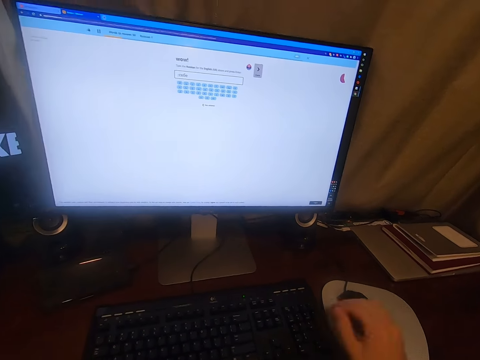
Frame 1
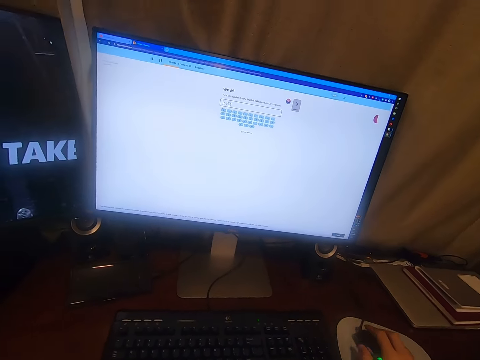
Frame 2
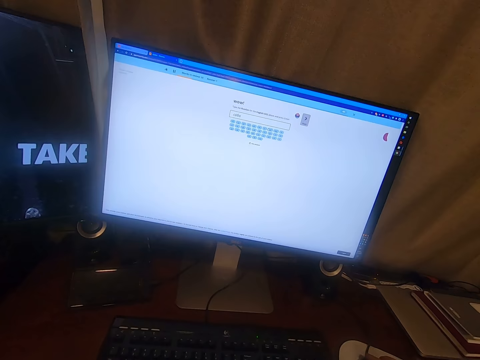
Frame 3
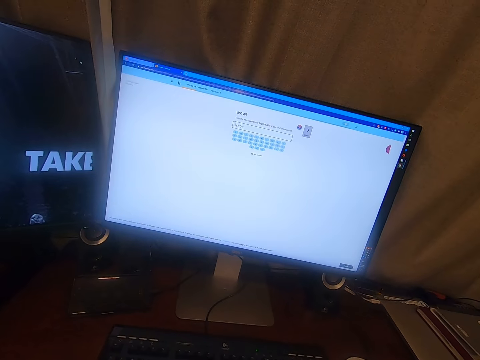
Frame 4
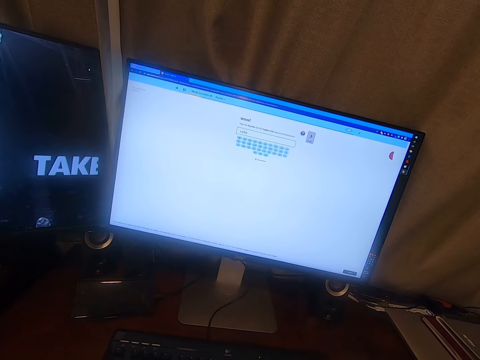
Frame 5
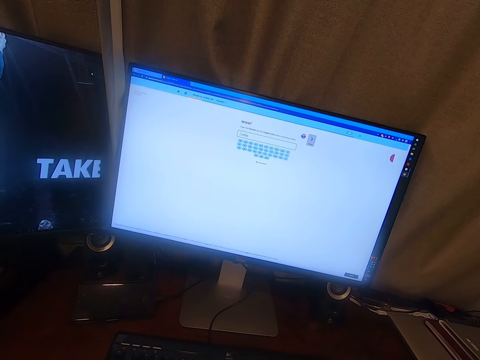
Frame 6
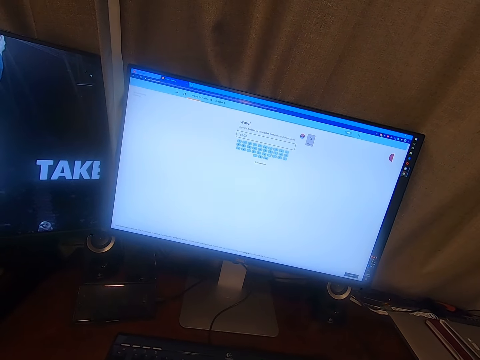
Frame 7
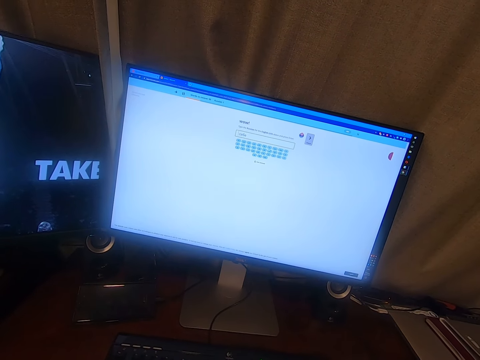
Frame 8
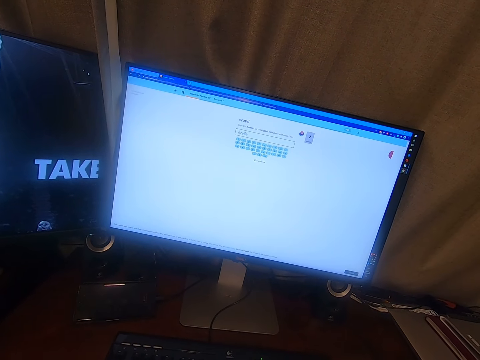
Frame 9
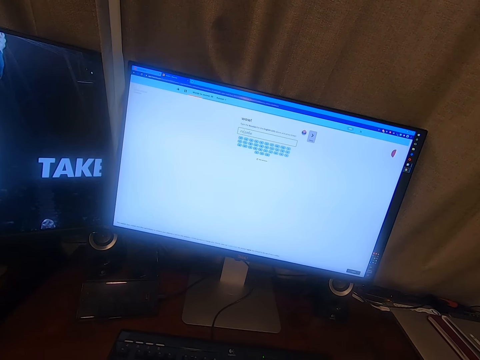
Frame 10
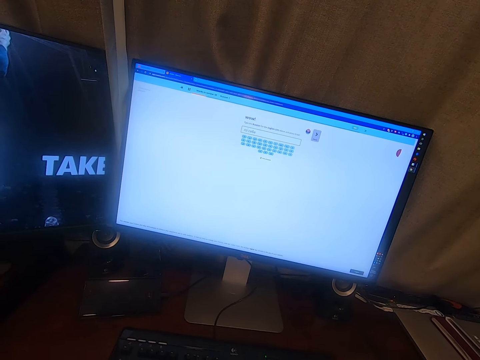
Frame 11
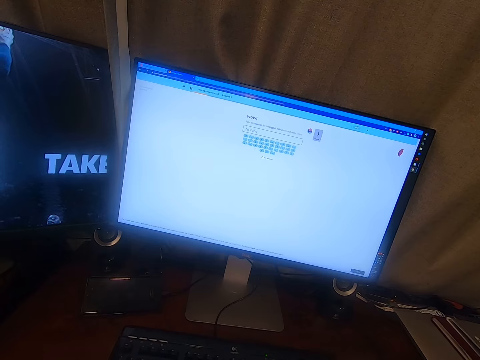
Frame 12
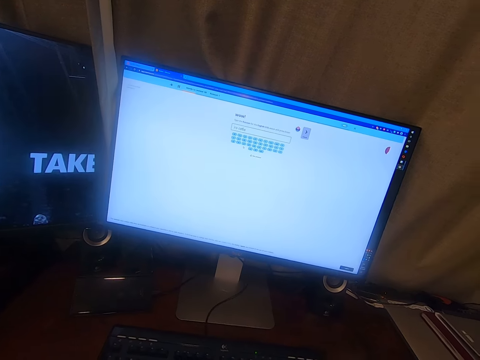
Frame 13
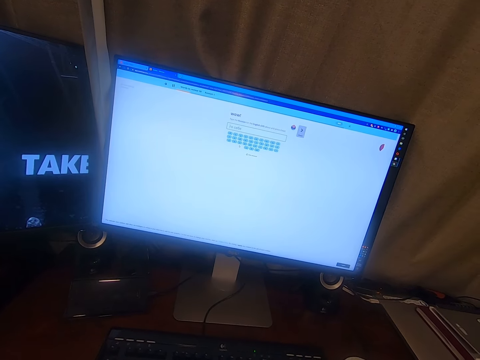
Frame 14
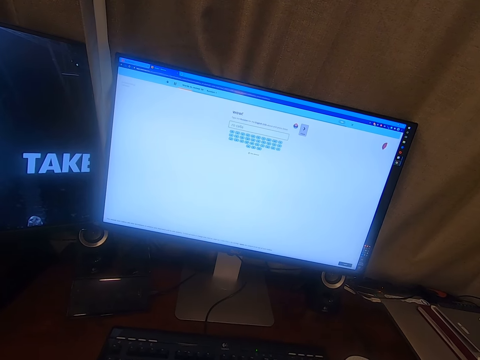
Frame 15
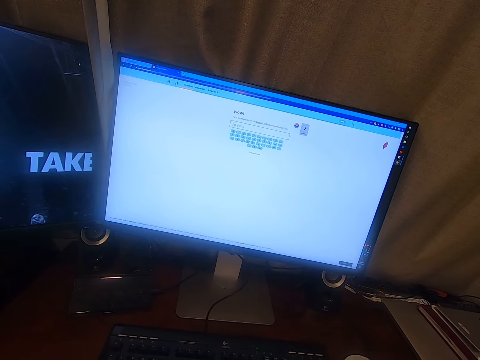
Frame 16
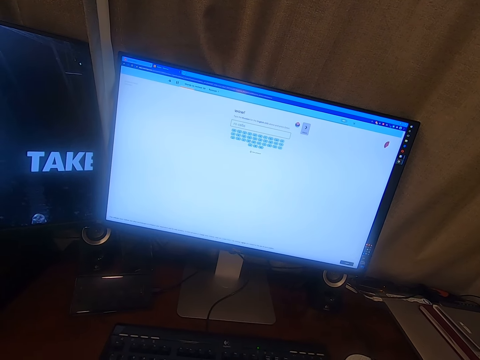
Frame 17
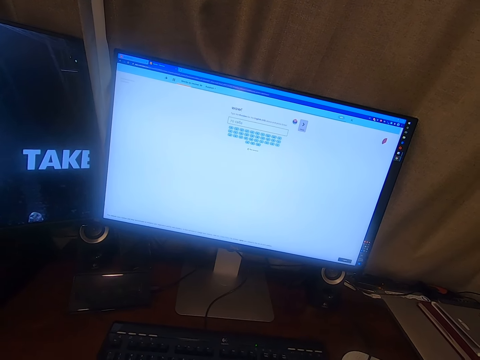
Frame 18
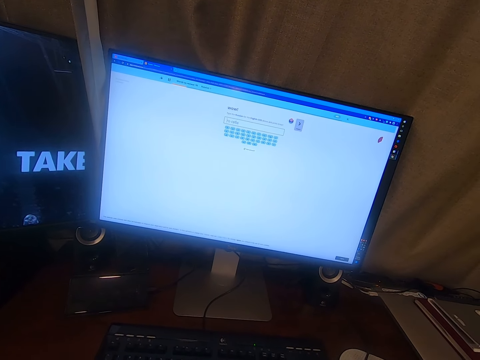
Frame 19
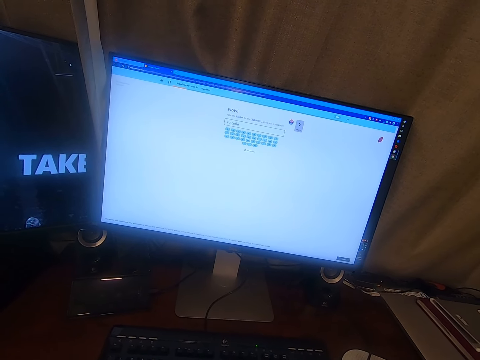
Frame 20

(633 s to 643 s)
The camera wearer touches the mouse. They type using the keyboard. They operate the computer.

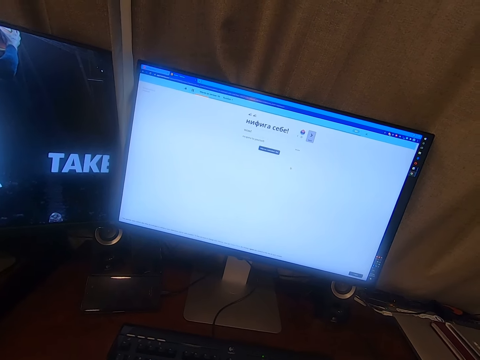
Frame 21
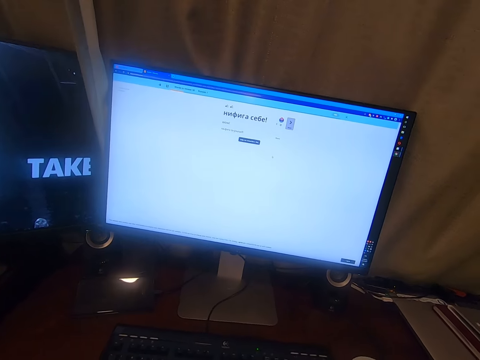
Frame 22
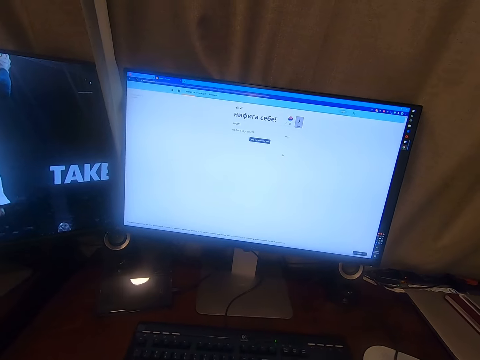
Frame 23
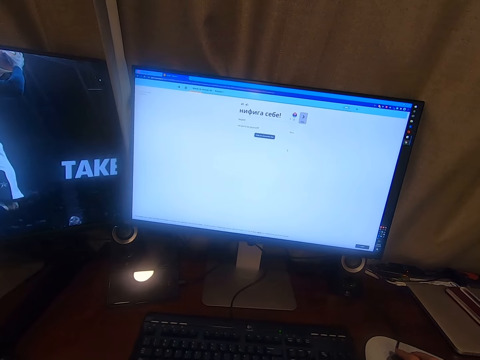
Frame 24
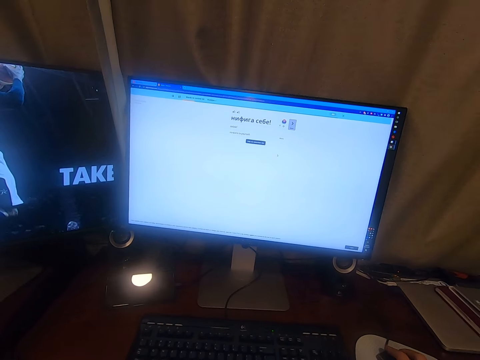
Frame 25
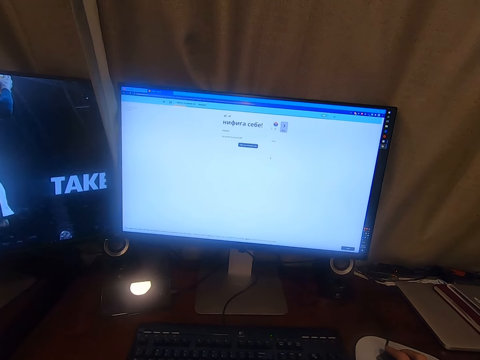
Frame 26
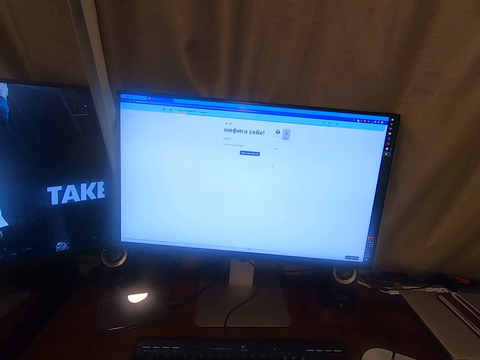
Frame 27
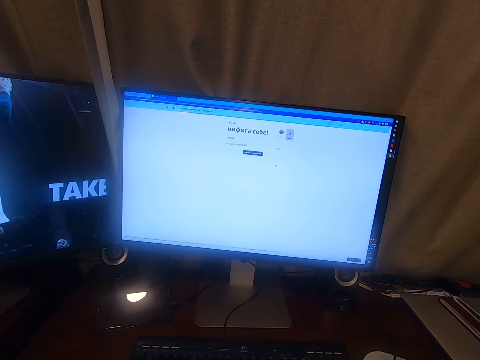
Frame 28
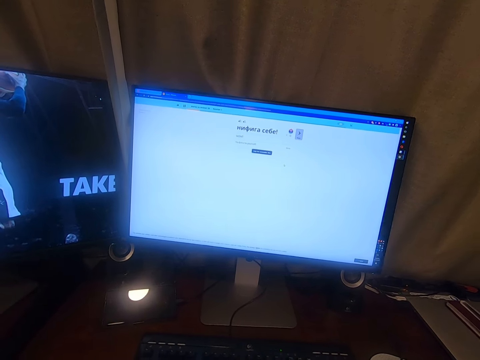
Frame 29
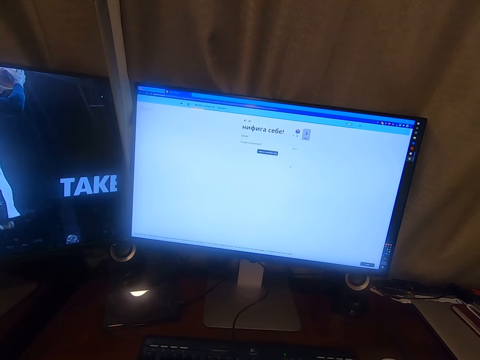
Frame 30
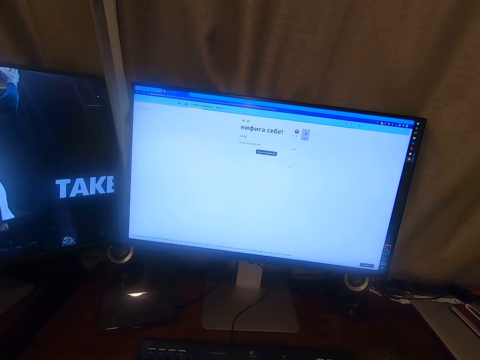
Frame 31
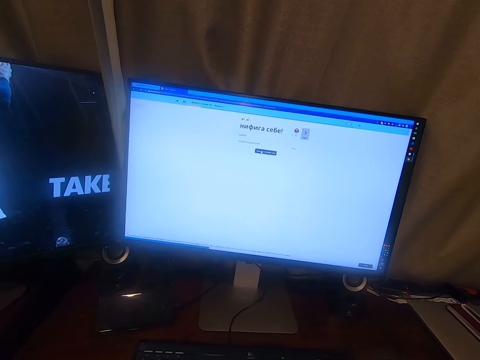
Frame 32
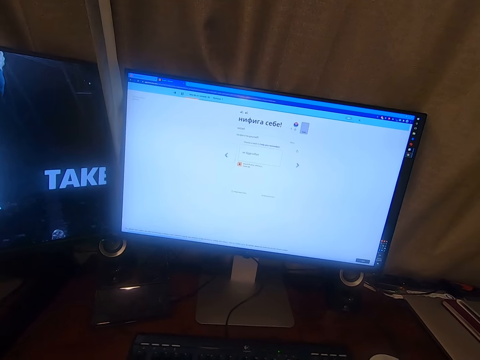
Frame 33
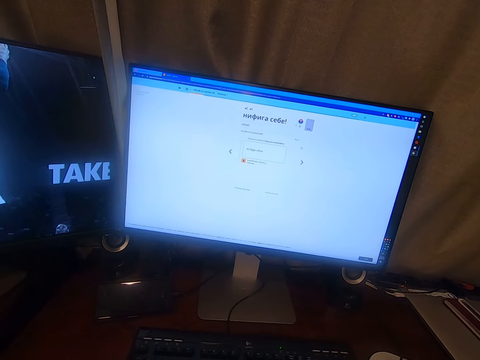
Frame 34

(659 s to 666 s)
The camera wearer uses the mouse to operate the computer.

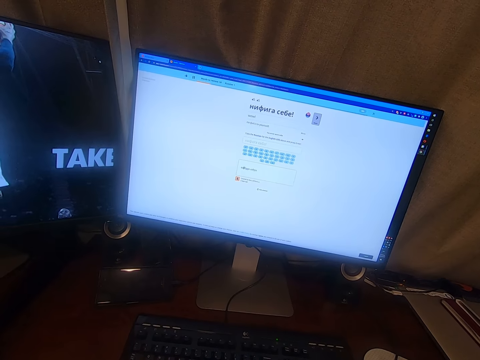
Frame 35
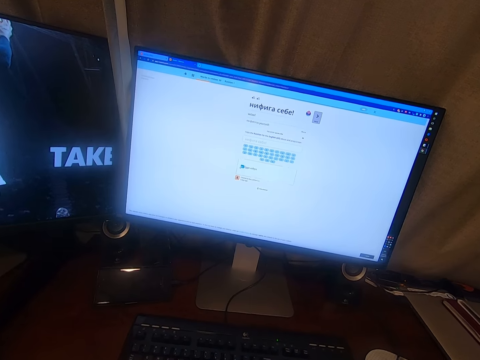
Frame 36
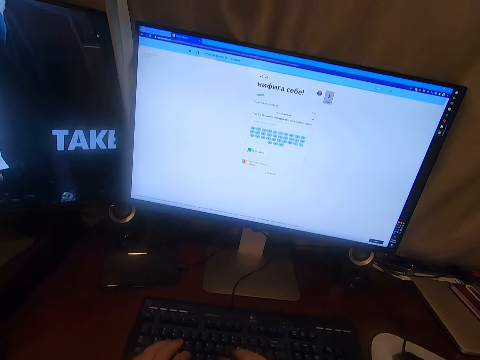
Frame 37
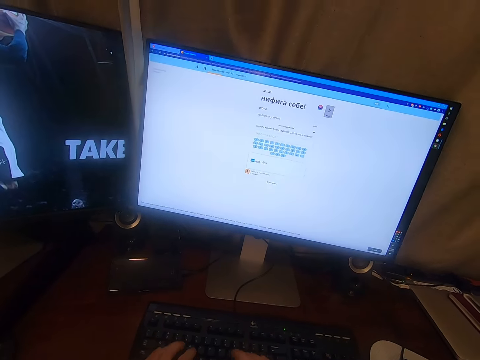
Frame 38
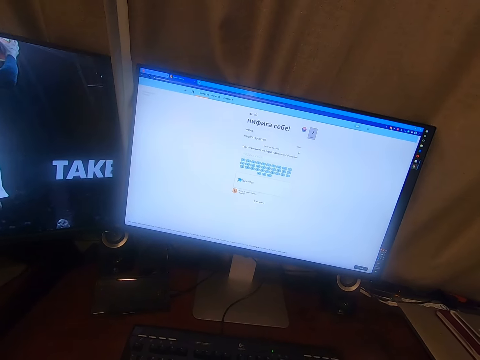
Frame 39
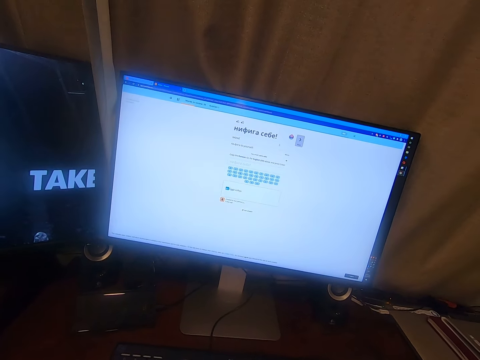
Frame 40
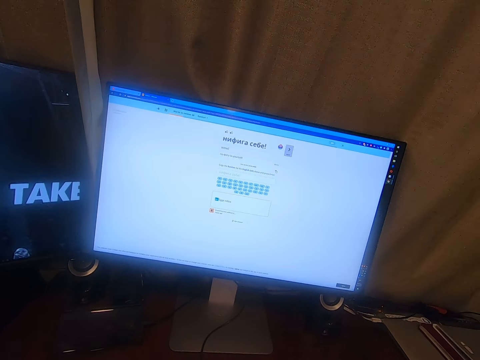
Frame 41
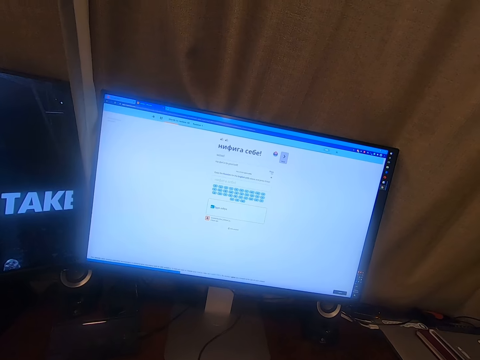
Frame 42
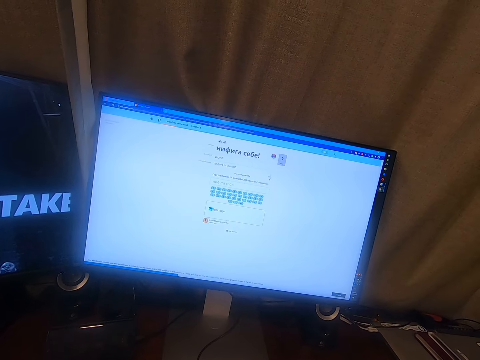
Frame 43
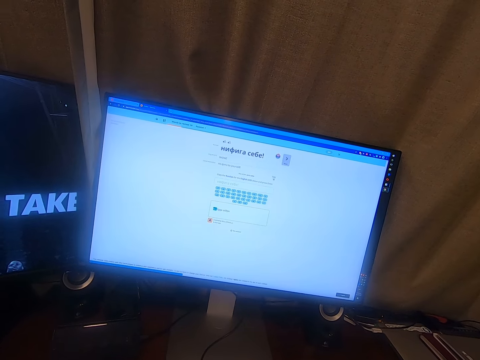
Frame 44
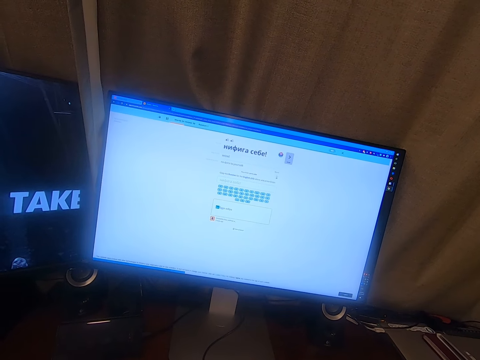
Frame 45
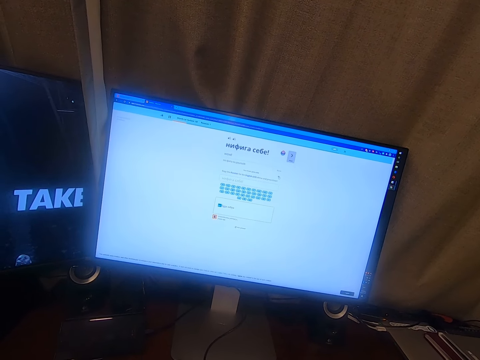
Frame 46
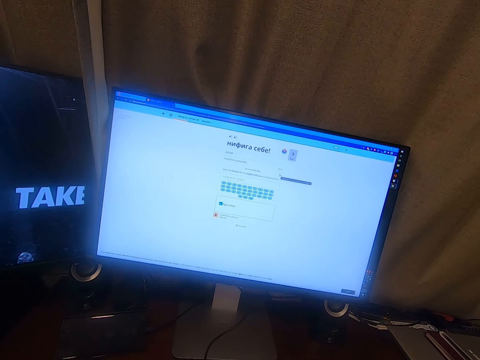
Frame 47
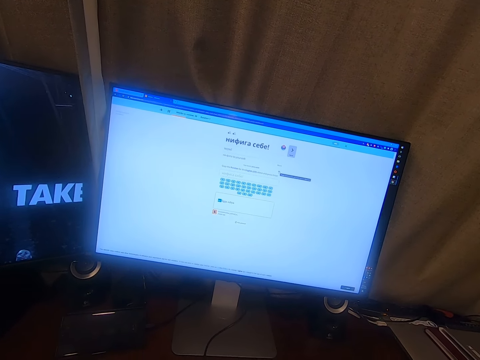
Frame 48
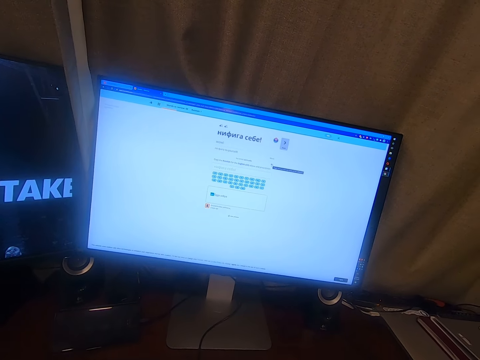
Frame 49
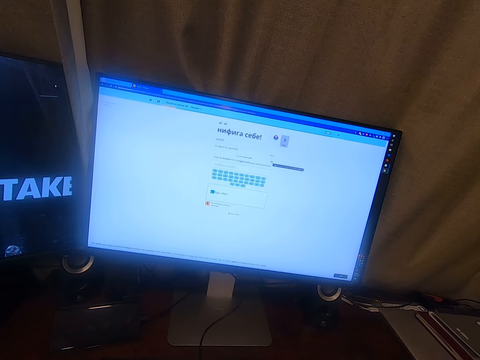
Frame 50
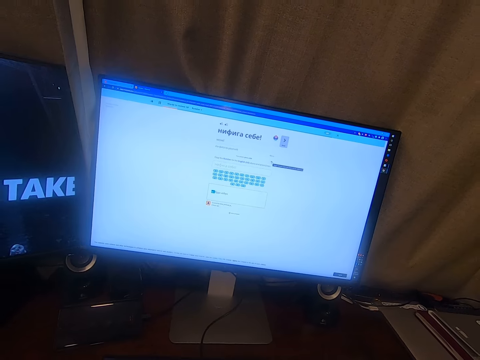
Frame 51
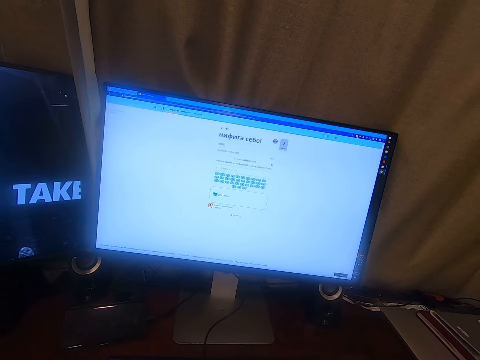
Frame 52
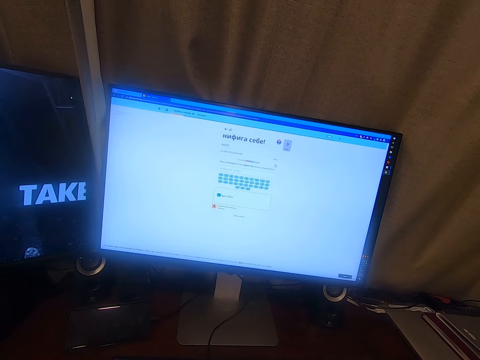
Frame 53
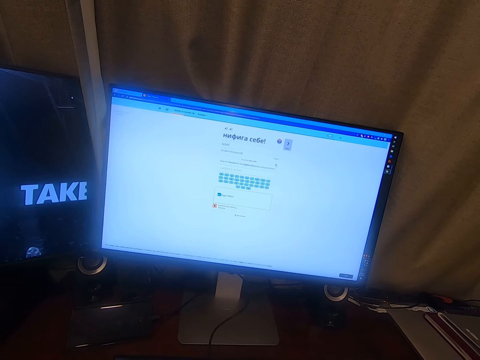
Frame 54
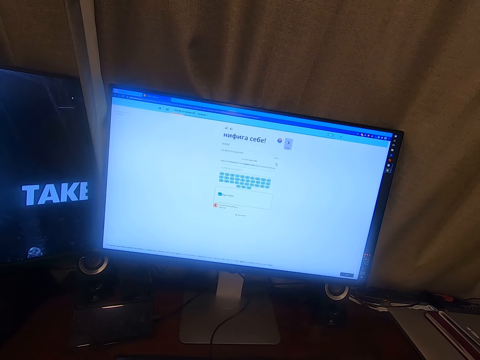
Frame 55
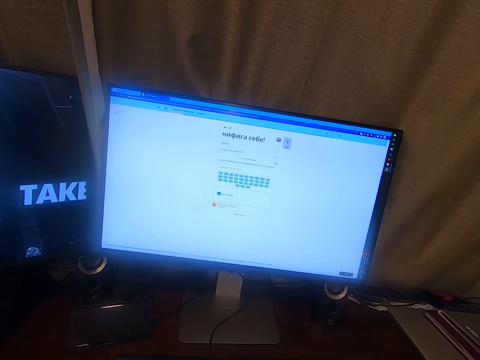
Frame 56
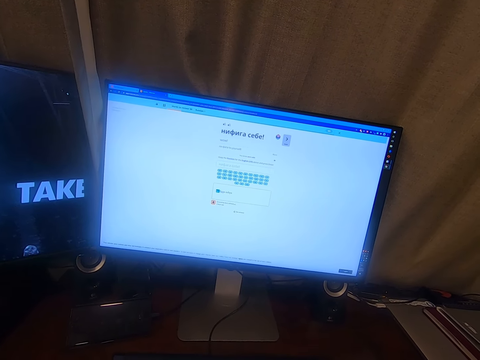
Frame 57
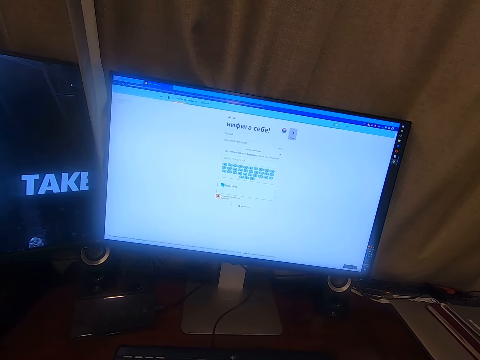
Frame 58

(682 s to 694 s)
The camera wearer types in a keyboard. They stare at the screen. They operate the computer.
